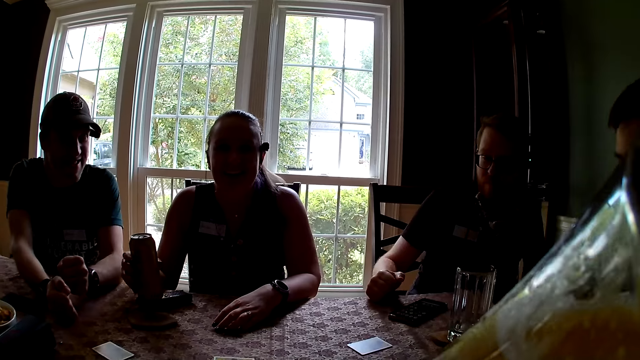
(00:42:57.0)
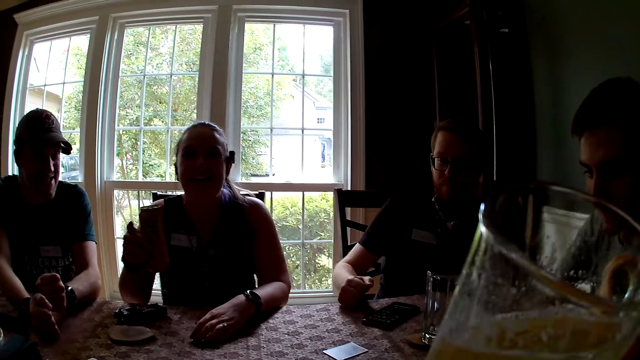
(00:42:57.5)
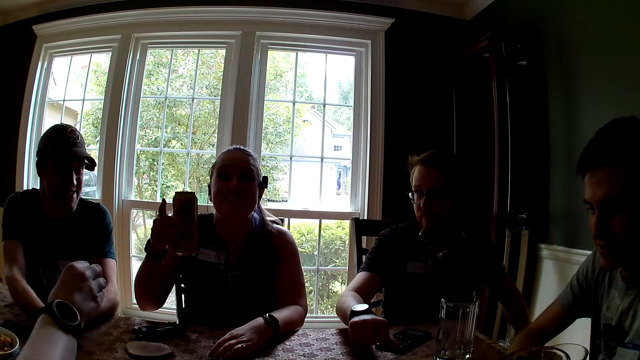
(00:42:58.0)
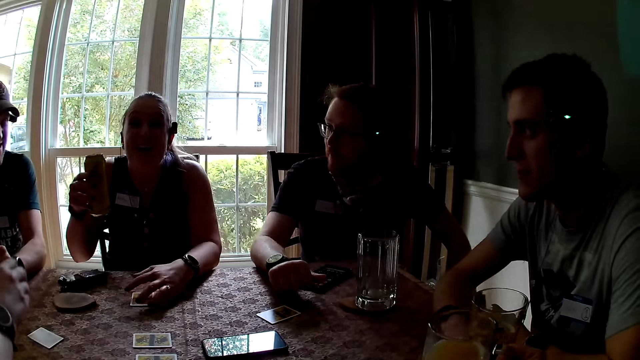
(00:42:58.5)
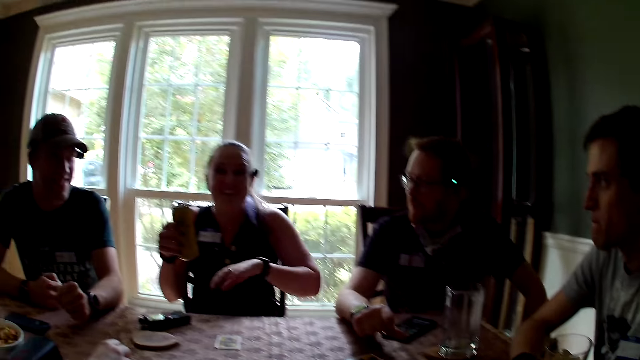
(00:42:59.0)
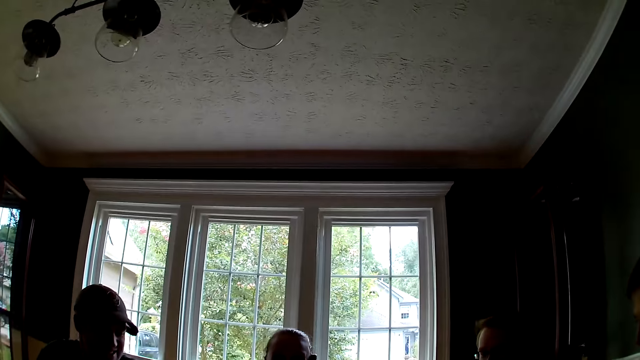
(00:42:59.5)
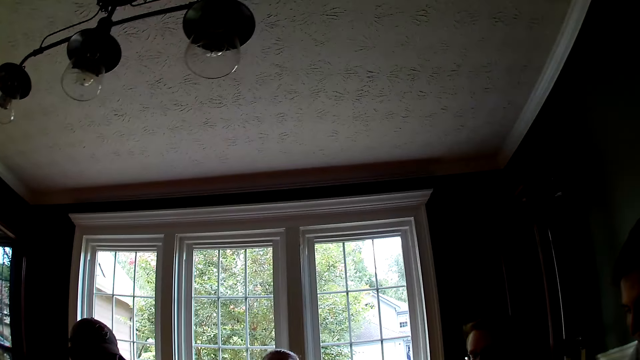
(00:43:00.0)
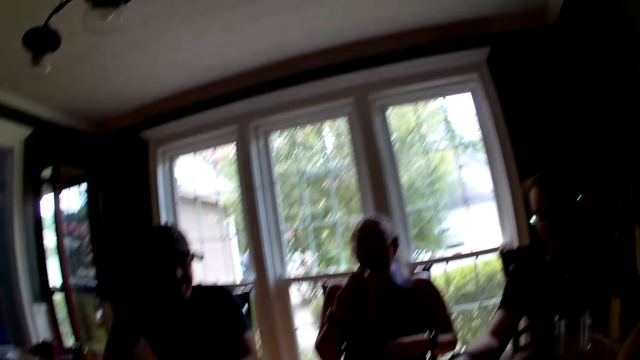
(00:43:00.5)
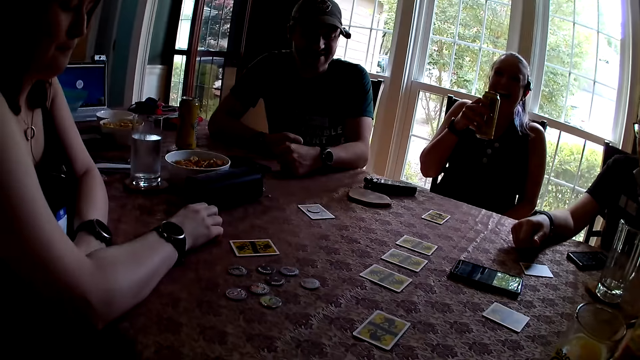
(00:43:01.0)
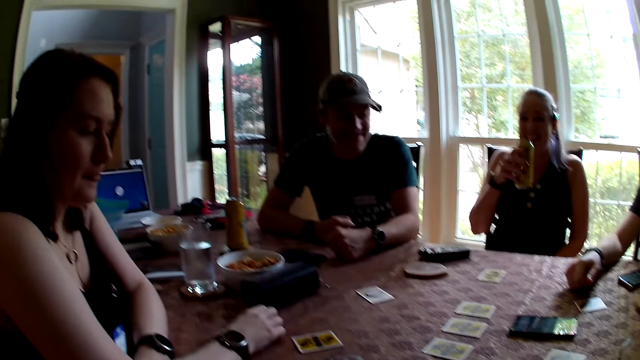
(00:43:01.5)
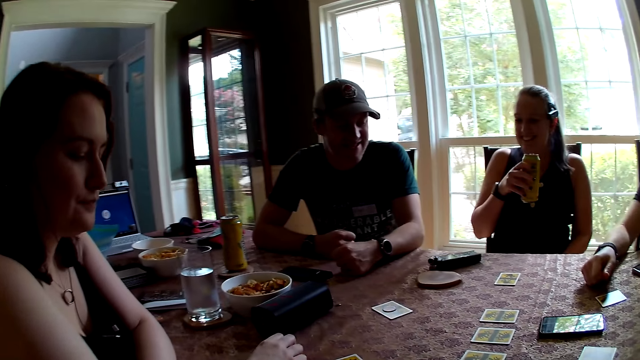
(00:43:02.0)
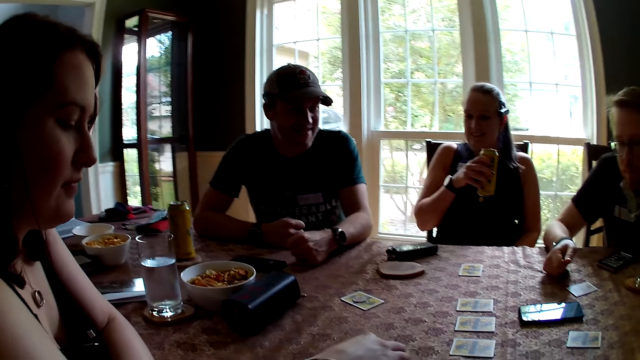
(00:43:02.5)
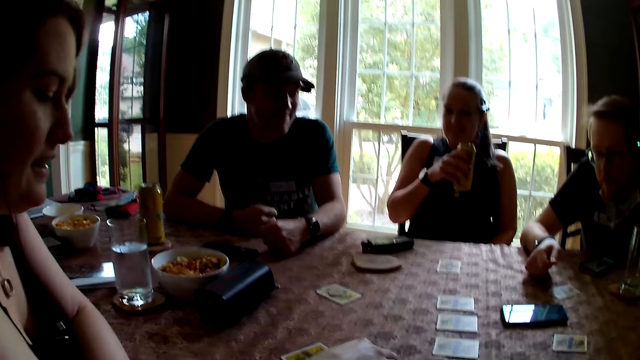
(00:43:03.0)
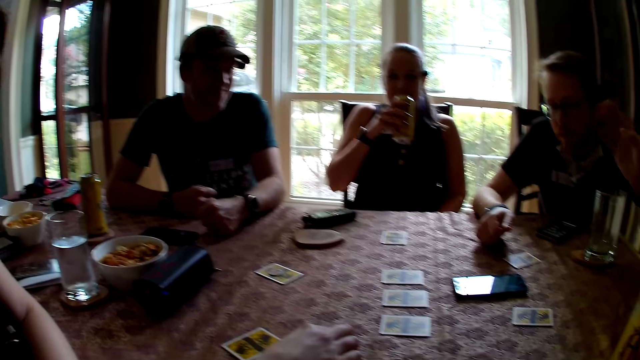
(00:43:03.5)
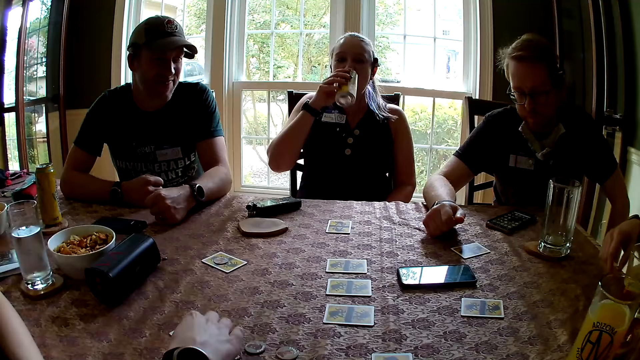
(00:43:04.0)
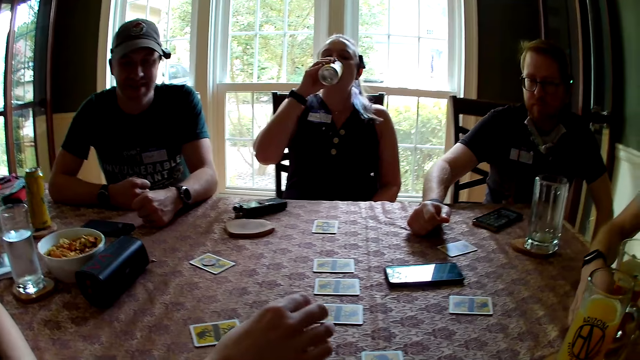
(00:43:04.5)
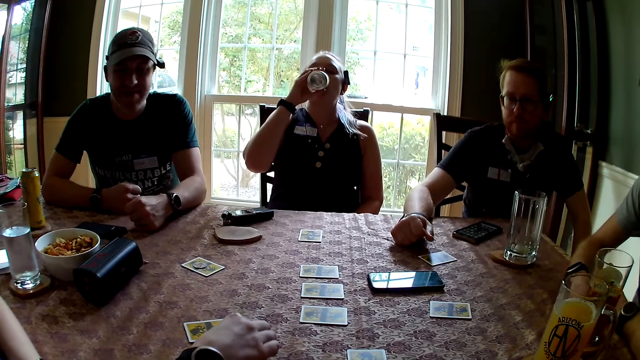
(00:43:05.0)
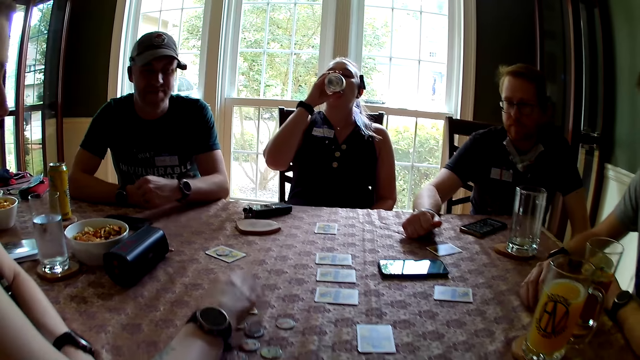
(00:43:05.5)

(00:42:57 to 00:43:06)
A woman picks up a drink. The camera wearer interacts with a woman. A woman speaks.

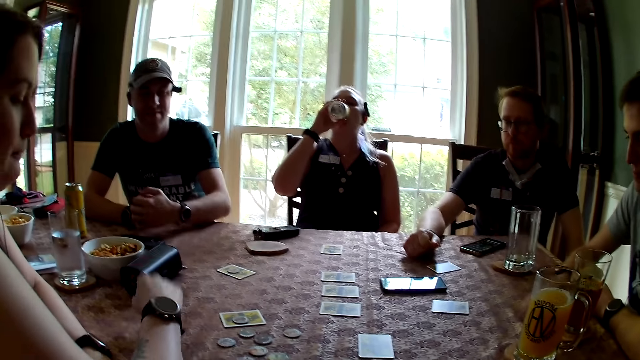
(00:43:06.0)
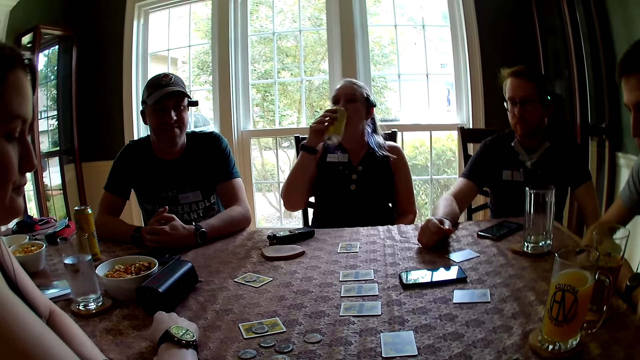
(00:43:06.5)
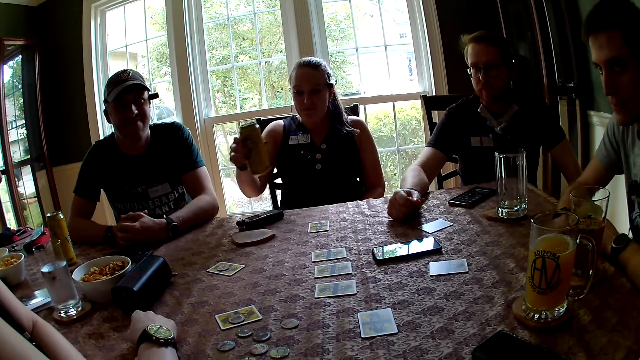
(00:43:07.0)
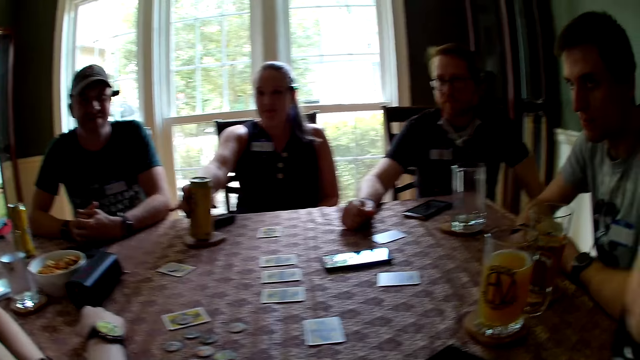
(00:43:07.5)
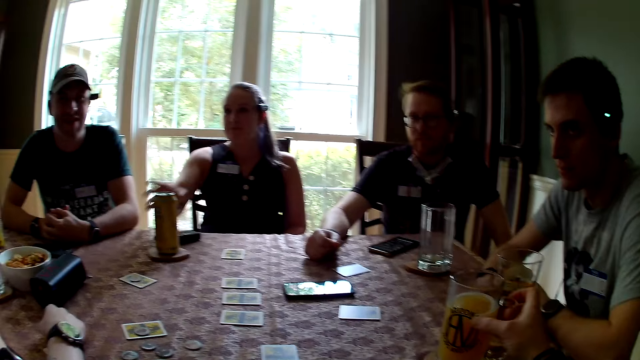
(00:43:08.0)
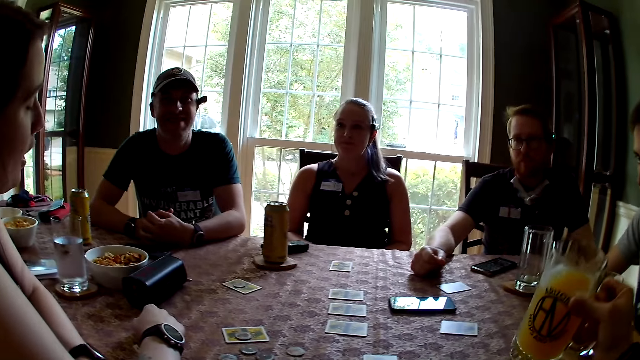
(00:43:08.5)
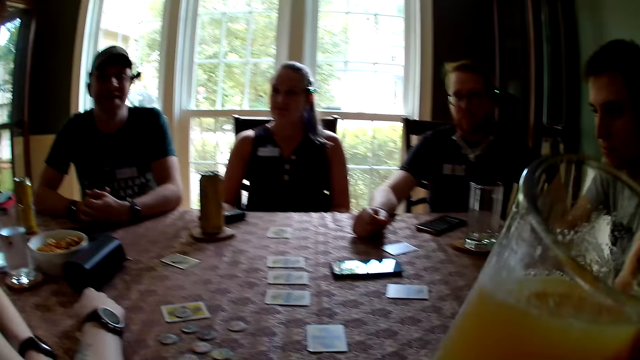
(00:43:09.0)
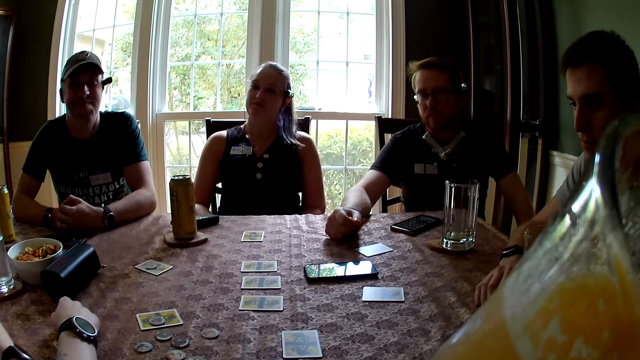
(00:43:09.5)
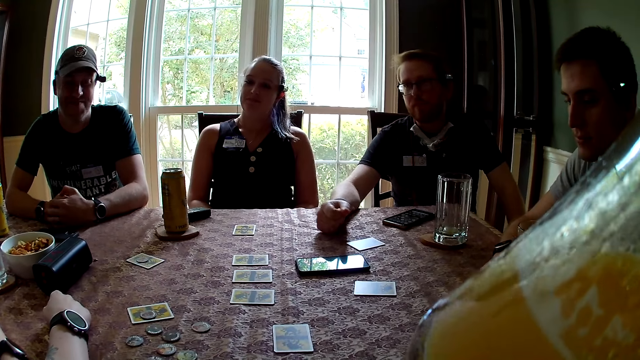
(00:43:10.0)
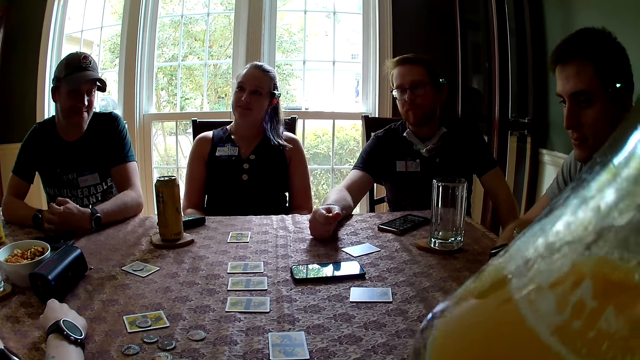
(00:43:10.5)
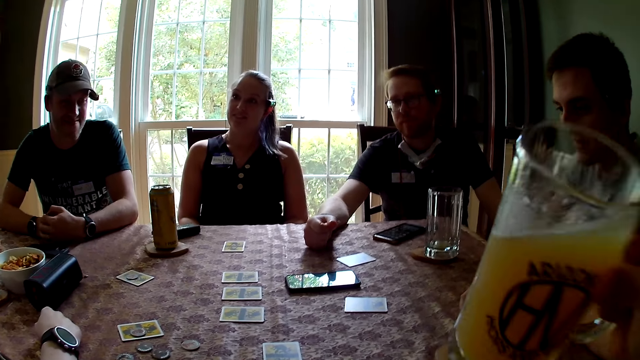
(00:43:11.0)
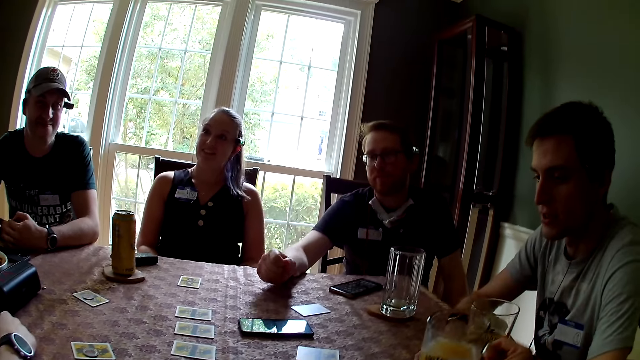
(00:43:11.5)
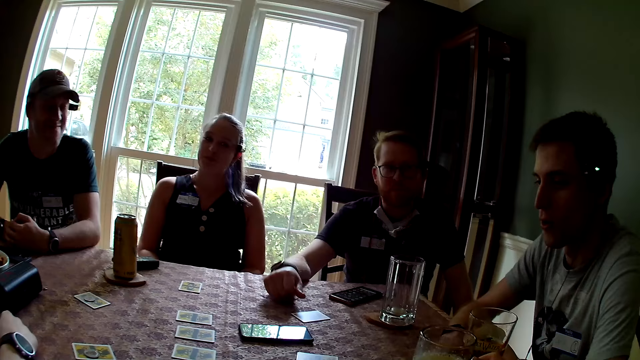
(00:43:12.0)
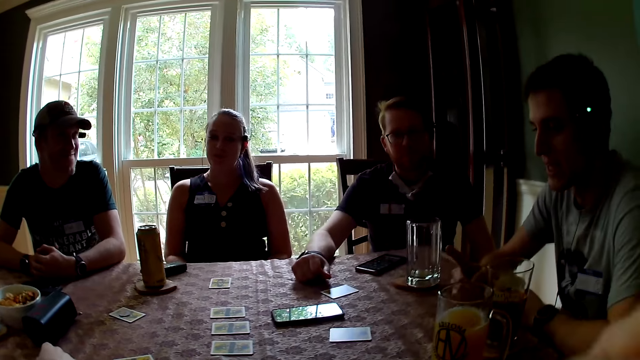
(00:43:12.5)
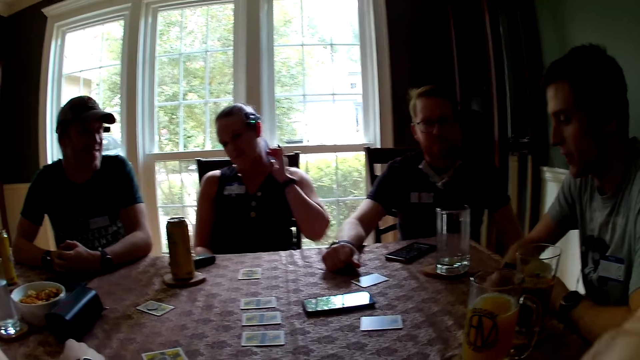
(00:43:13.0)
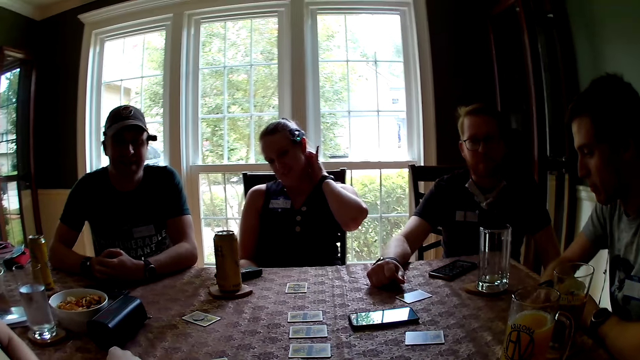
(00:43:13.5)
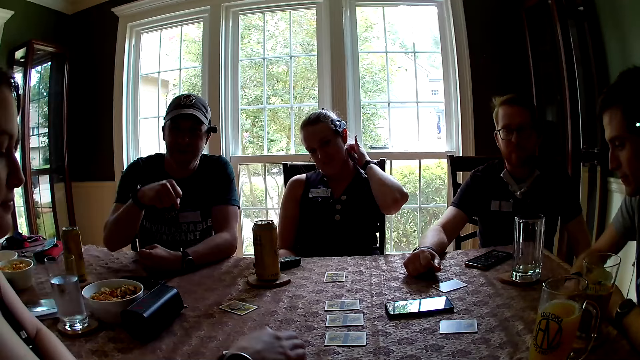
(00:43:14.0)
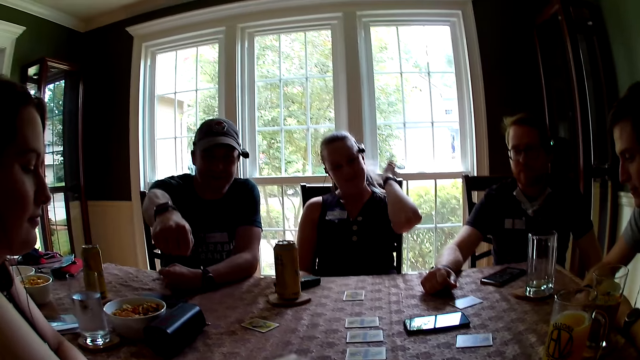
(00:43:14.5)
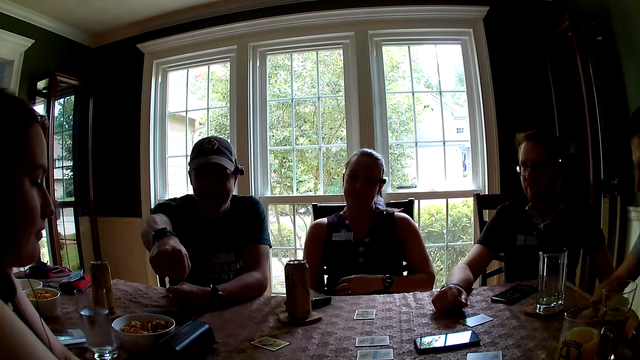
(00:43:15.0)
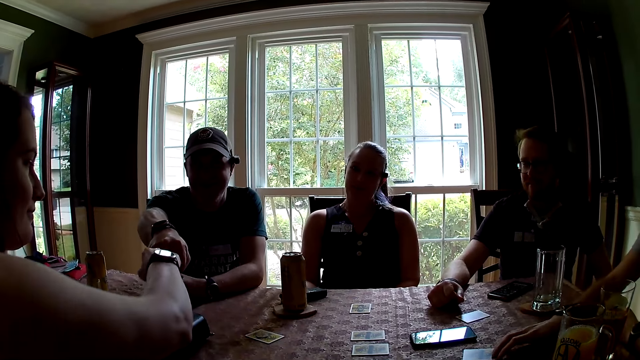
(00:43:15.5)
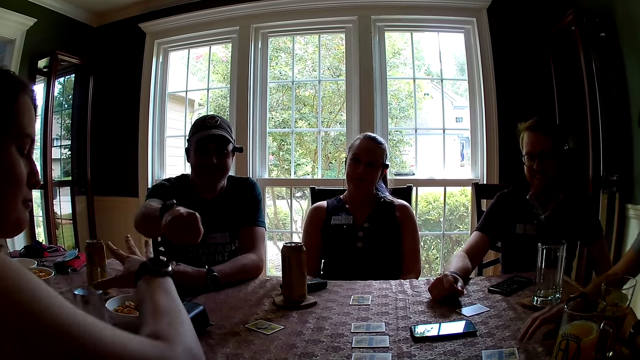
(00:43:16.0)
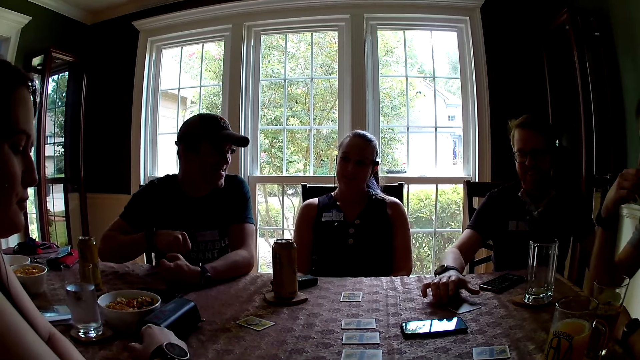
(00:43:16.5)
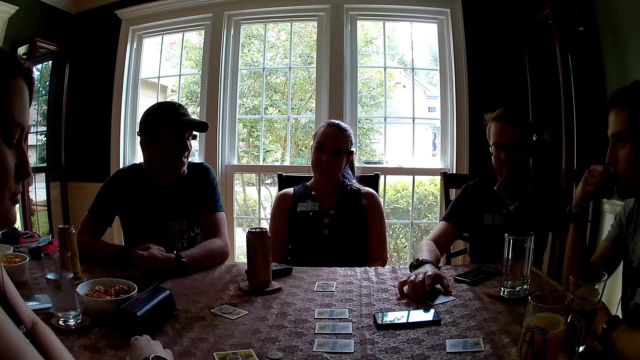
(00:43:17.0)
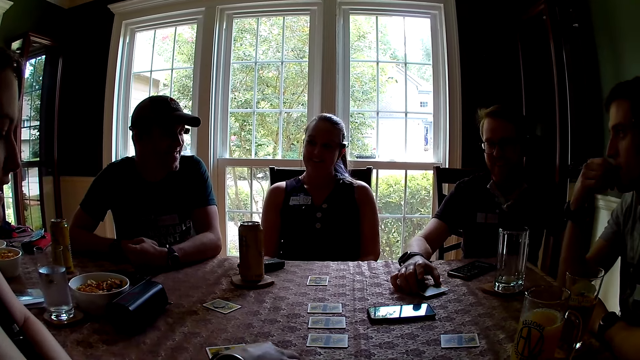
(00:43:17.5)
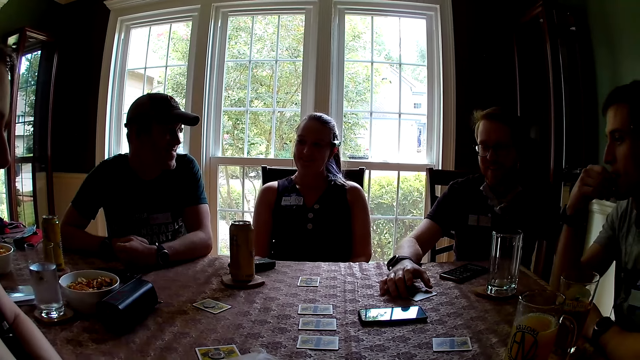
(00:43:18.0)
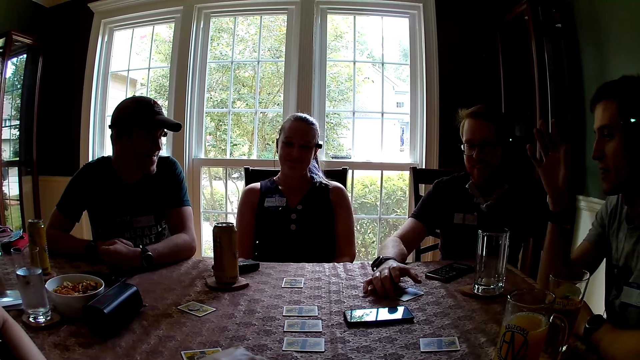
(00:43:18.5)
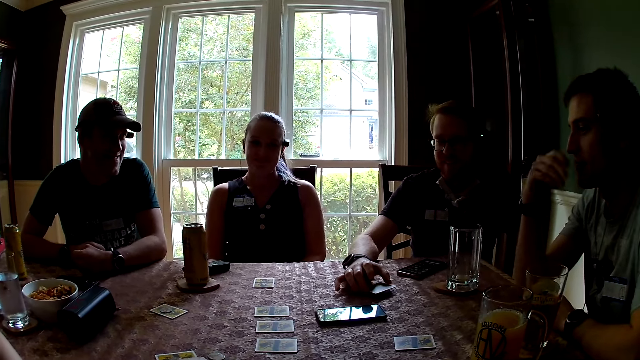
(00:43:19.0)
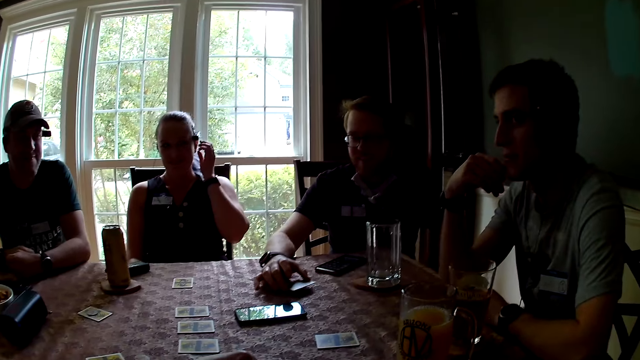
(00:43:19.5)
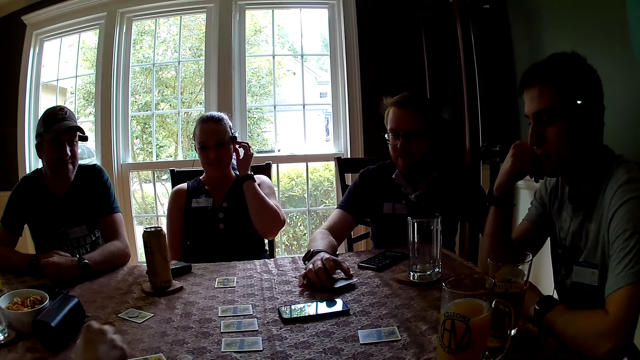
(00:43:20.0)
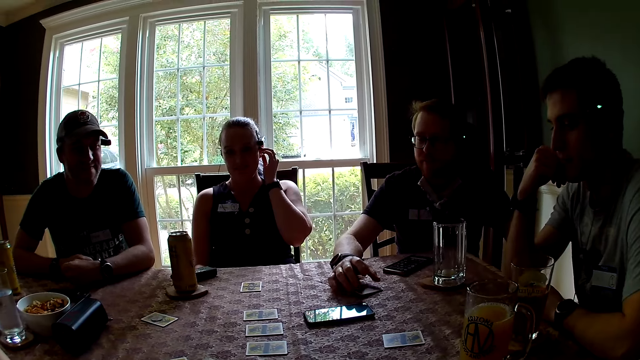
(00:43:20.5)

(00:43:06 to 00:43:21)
The woman drops the can on the table with her right hand. The camera wearer picks the cup from the table with her right hand. She drops the cup on the table with her right hand. The man speaks with the group of people. Another woman scratches herself. The camera wearer speaks with another man. A third man picks a card on the table with his right hand. The man drops the card on the table with his right hand. The man picks the card on the table with his right hand. The man drops the card on the table with his right hand. The man picks the card on the table with his right hand. The man drops the card on the table with his right hand.
